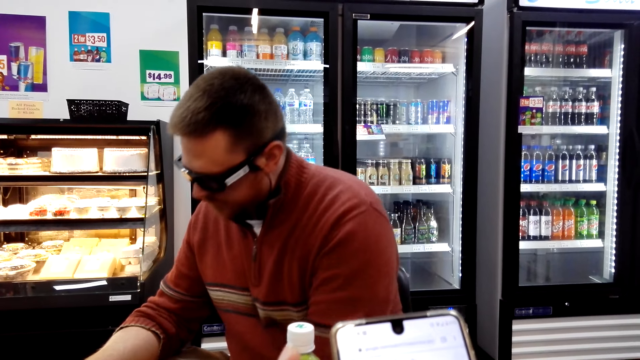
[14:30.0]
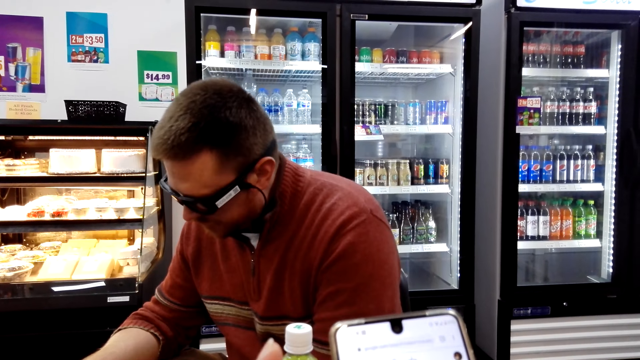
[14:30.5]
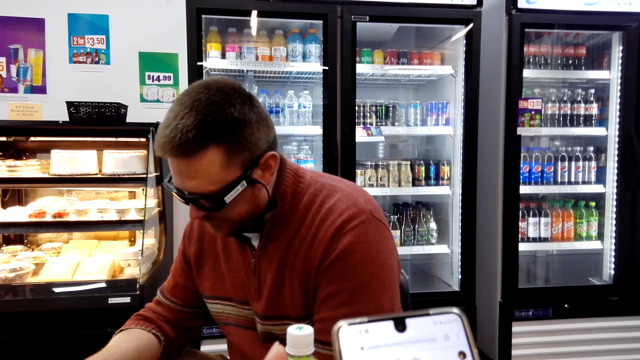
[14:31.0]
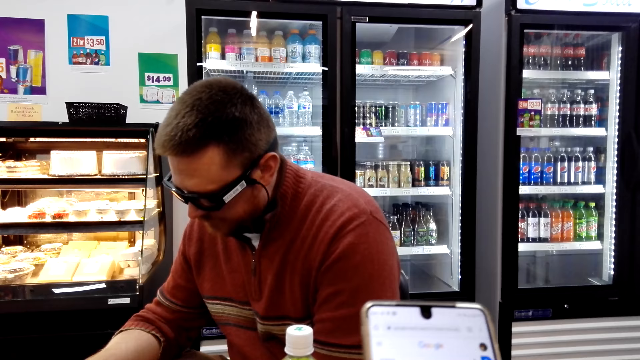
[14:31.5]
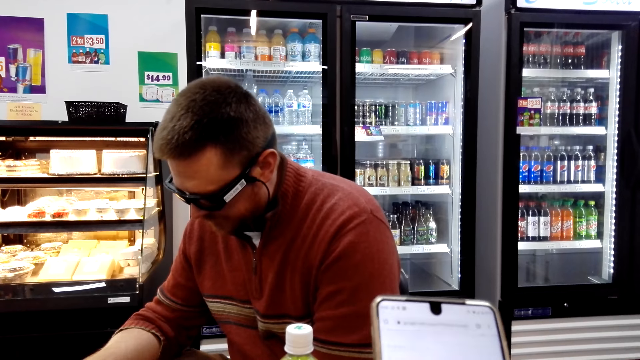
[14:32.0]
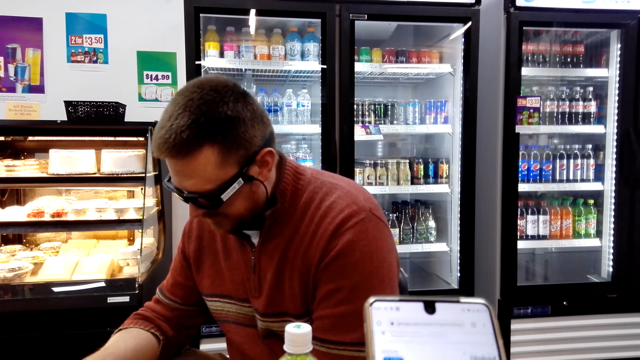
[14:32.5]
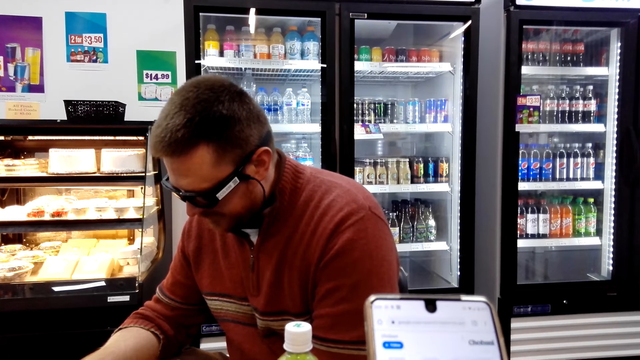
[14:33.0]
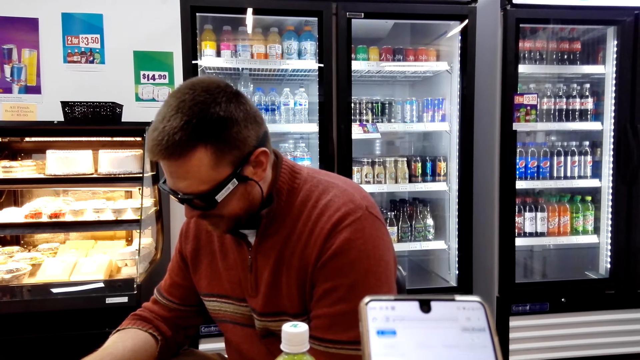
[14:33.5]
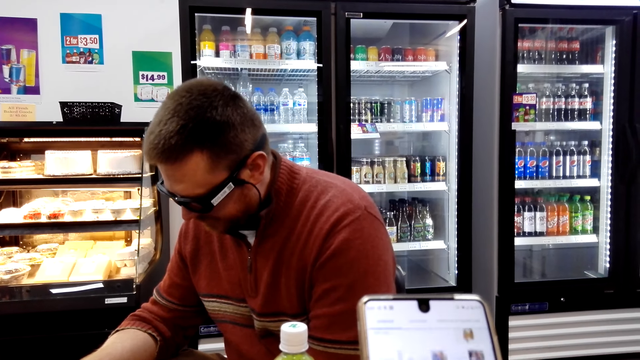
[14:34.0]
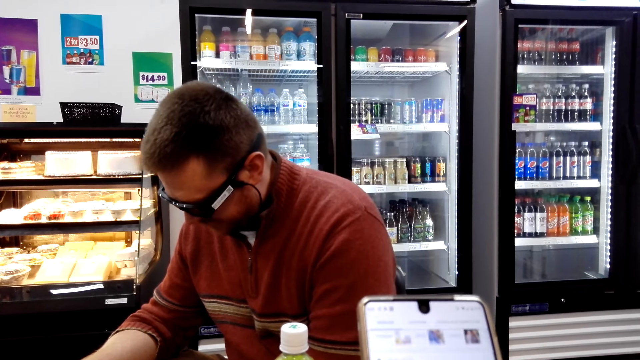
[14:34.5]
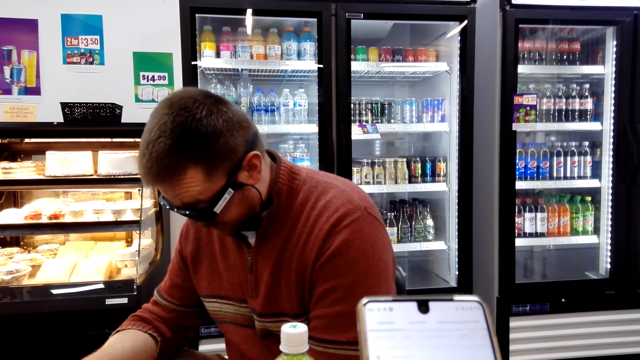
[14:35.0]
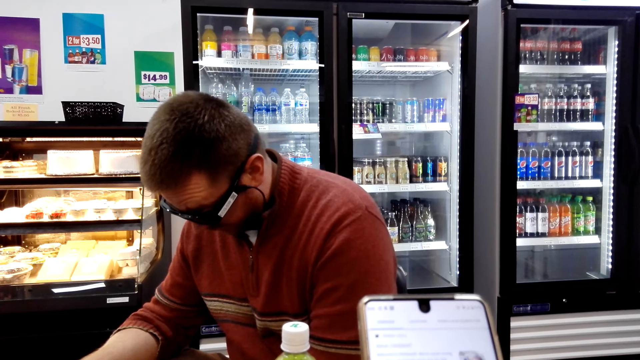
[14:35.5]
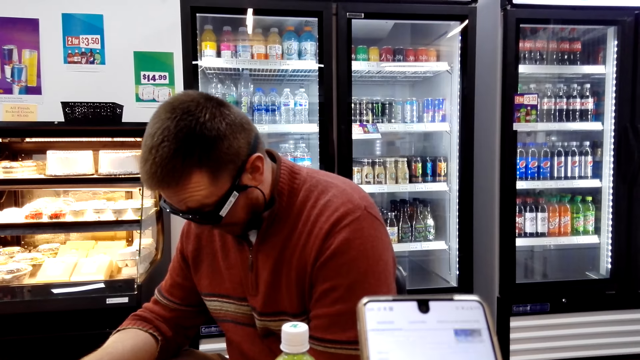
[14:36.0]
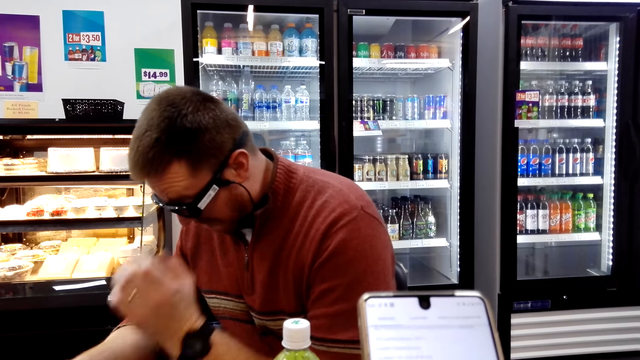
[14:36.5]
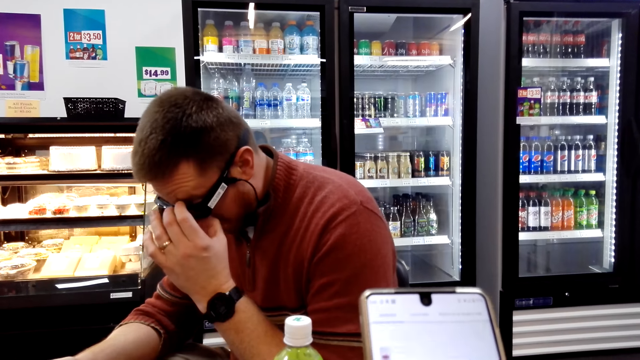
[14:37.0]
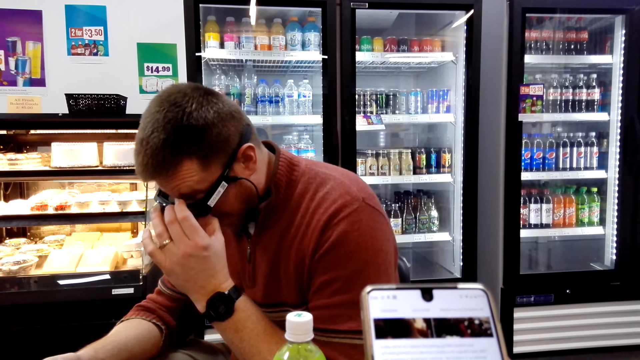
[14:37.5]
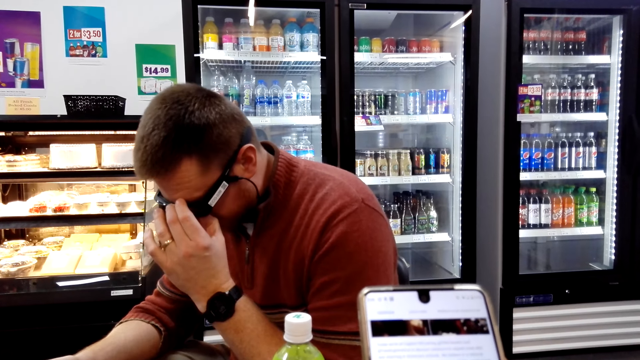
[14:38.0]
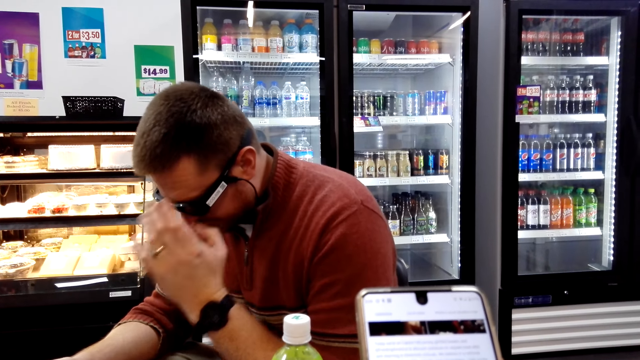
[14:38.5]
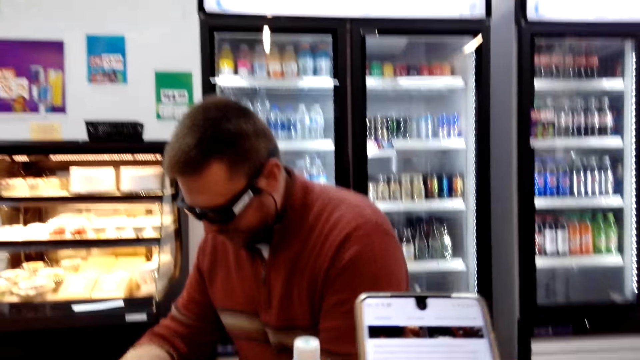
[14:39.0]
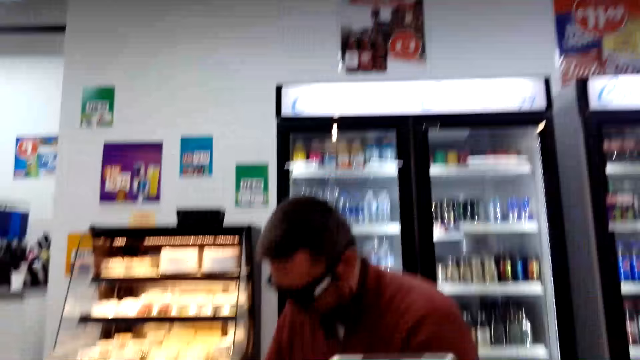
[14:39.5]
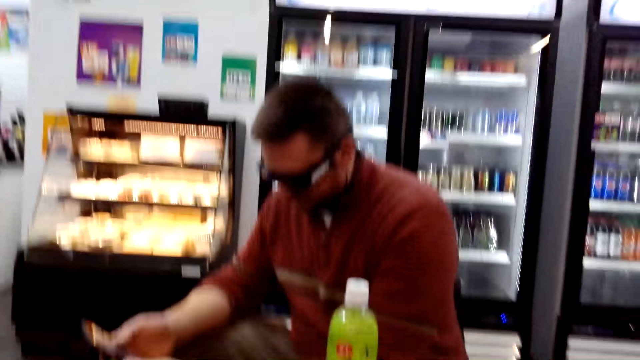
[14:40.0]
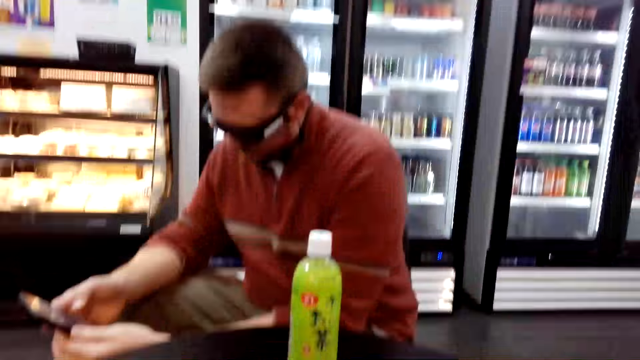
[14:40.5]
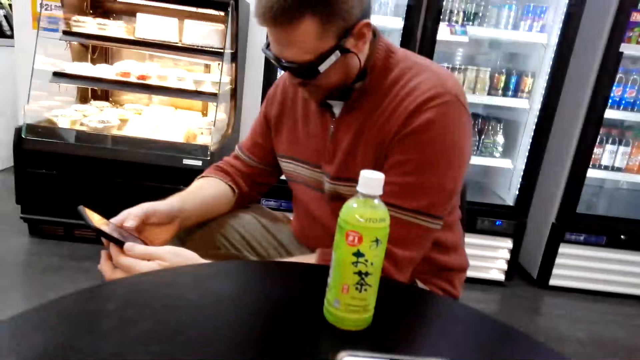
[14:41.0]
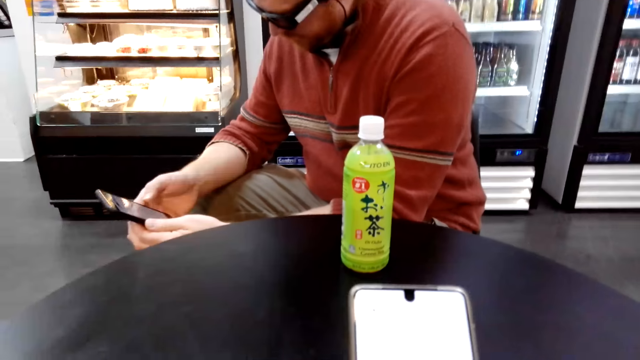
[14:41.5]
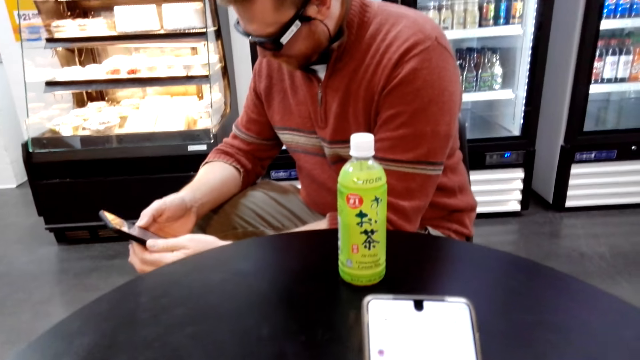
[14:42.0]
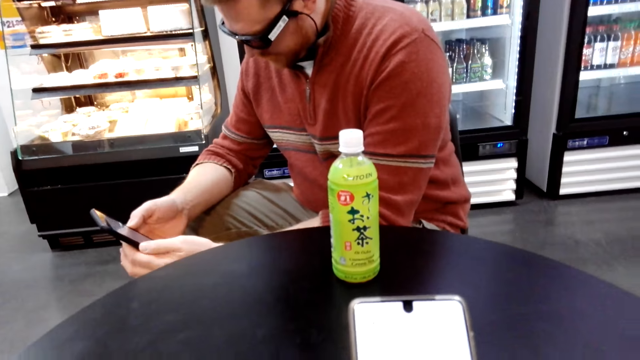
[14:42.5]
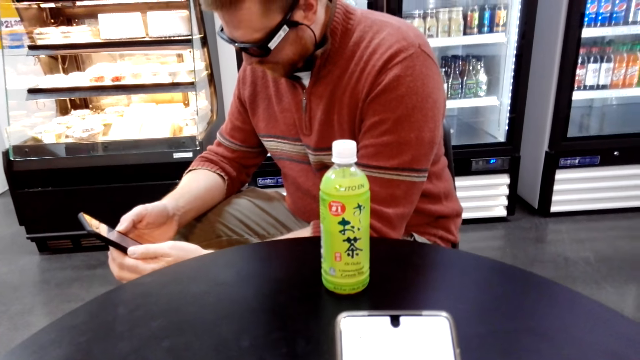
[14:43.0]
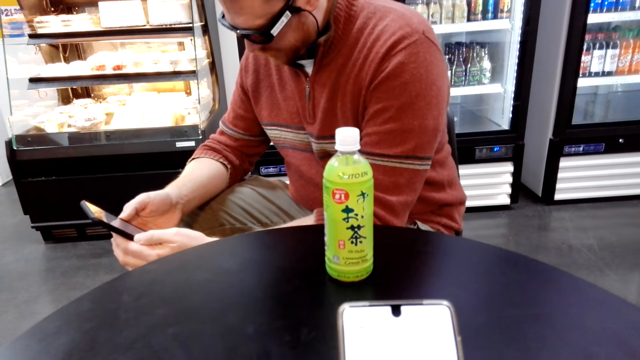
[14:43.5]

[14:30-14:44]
The camera wearer operates a phone. A man adjusts his glasses. The camera wearer operates the phone. The man pulls his hand off the glasses. The camera wearer operates the phone. The man uses a phone.

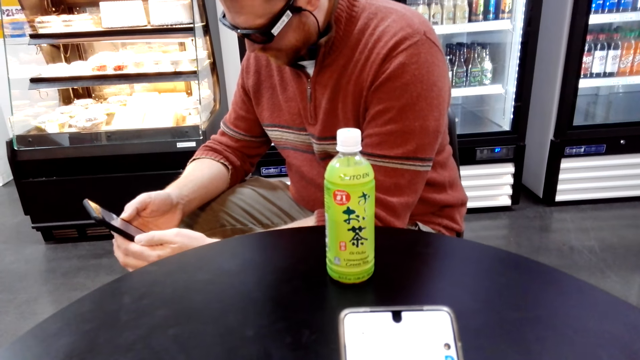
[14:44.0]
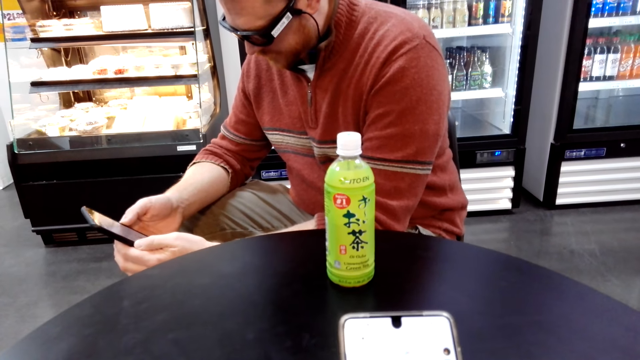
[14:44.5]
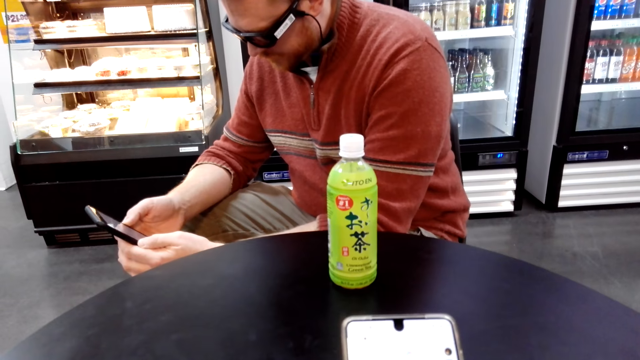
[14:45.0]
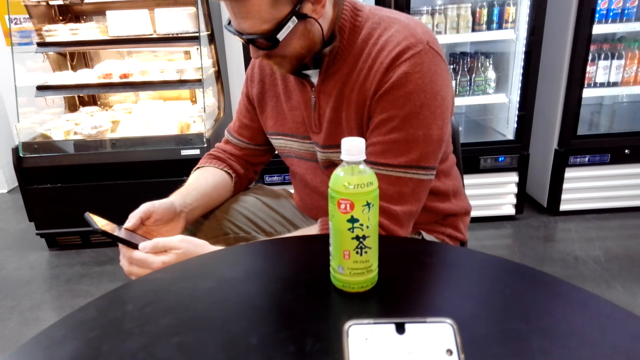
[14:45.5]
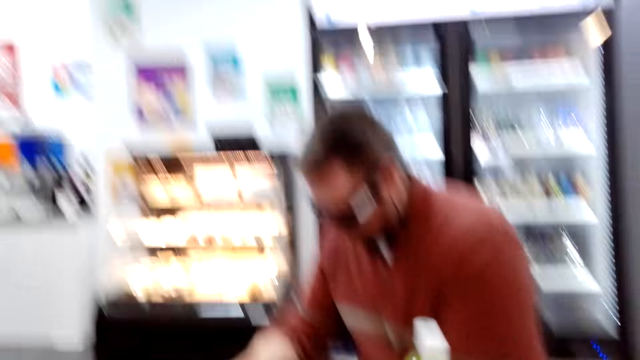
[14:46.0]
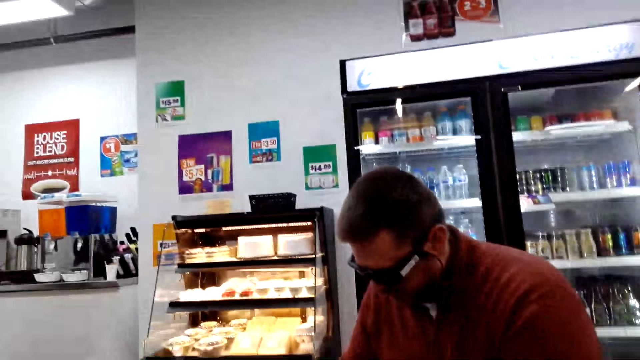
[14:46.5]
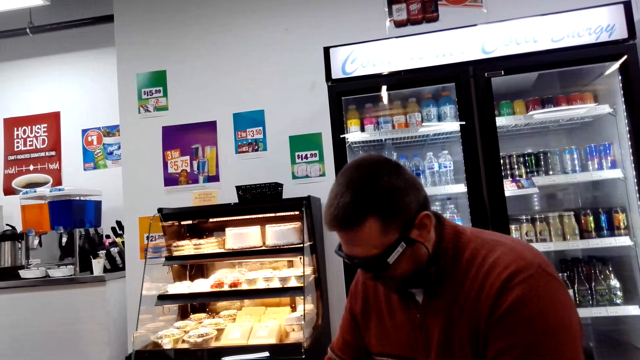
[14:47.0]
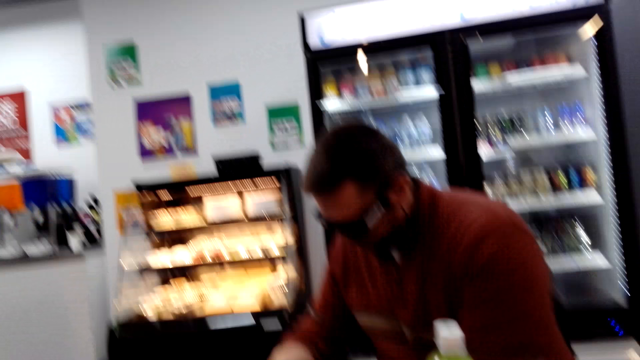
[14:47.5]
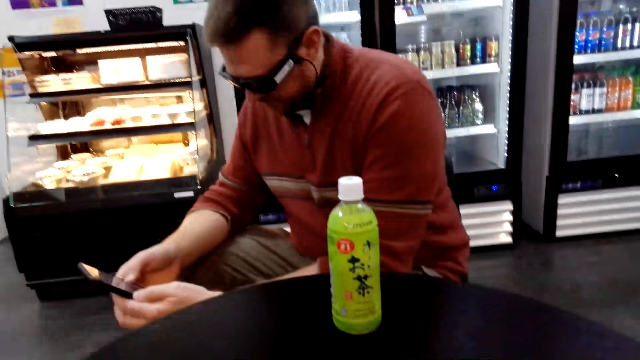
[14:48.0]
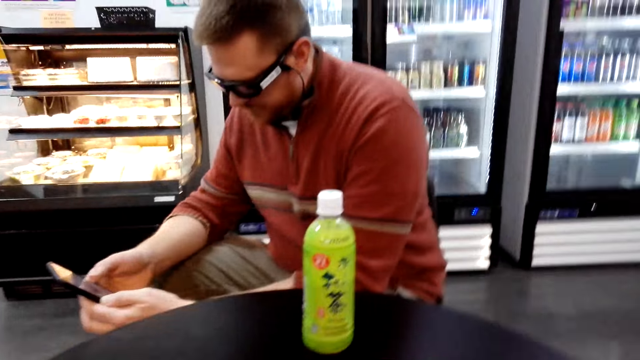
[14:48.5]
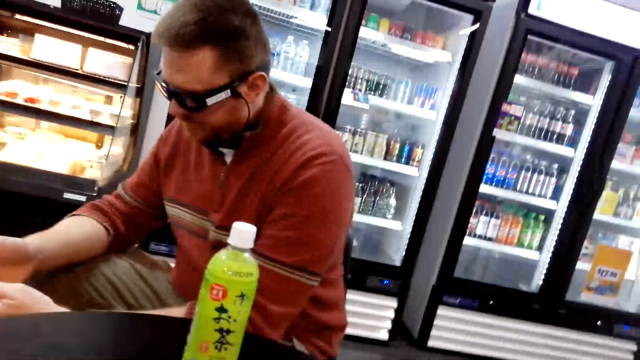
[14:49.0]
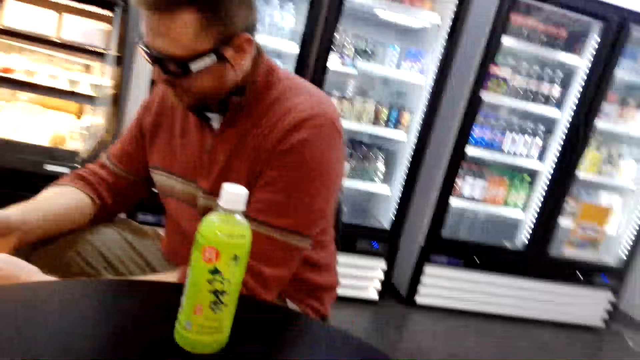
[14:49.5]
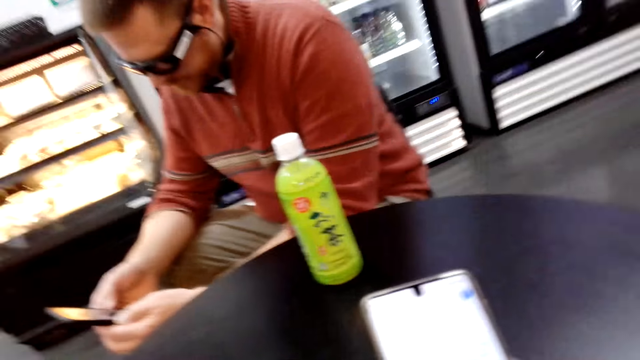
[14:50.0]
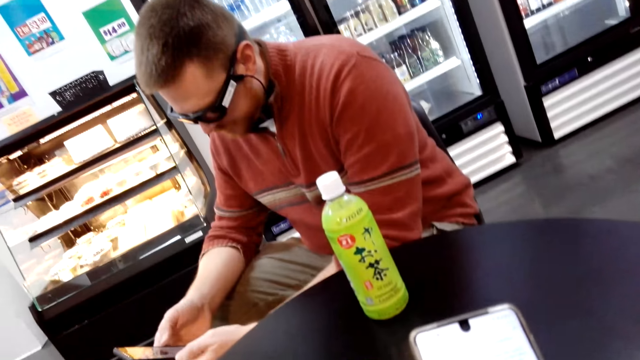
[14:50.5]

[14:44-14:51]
The camera wearer operates a phone. A man operates the phone. The camera wearer operates the phone.
